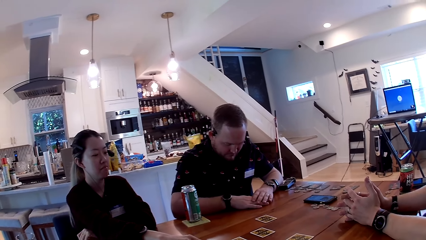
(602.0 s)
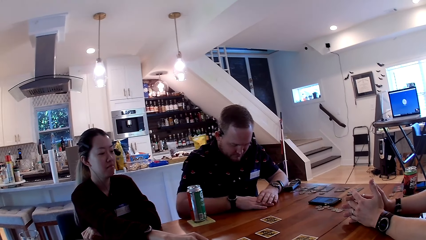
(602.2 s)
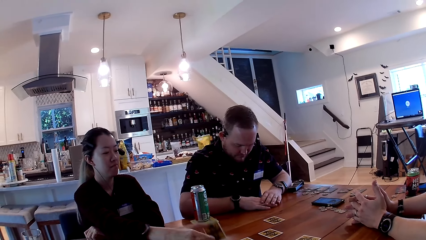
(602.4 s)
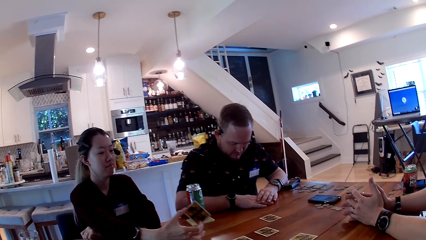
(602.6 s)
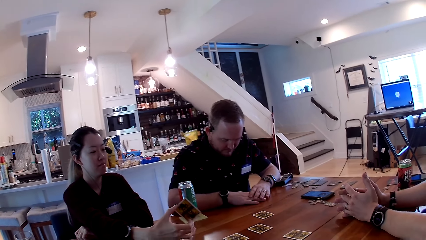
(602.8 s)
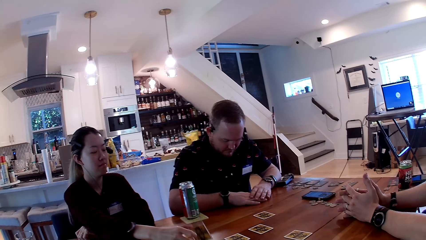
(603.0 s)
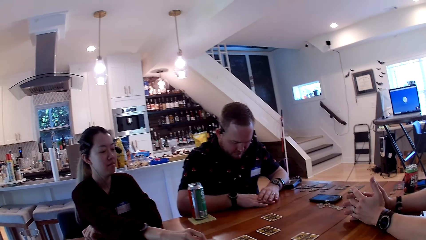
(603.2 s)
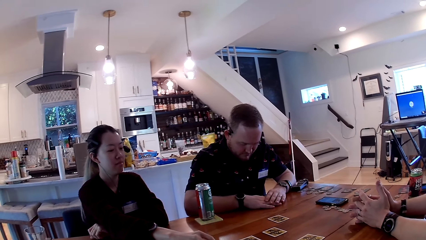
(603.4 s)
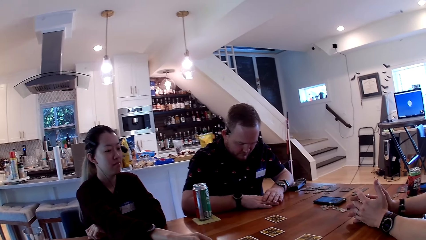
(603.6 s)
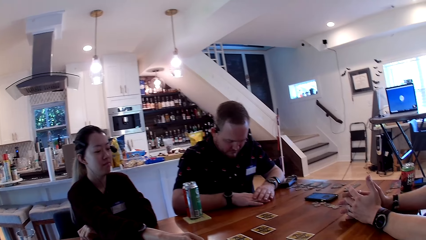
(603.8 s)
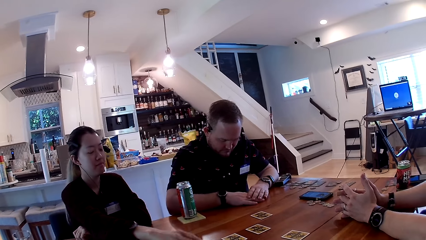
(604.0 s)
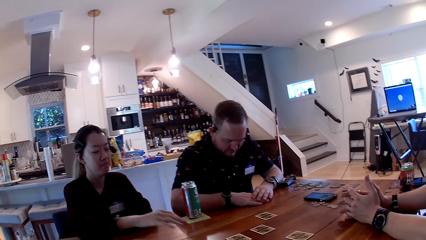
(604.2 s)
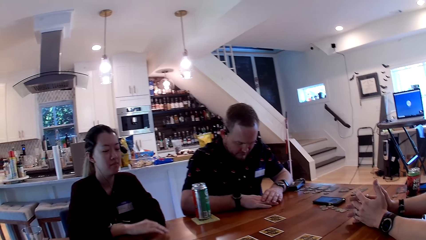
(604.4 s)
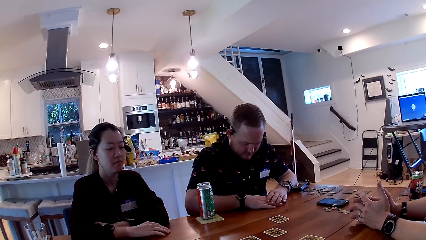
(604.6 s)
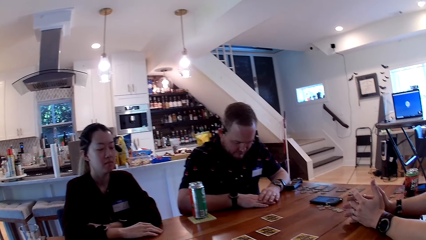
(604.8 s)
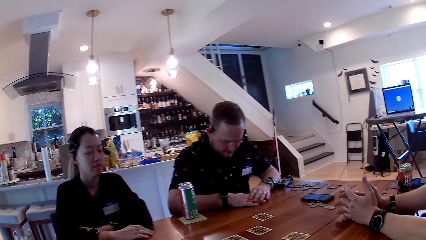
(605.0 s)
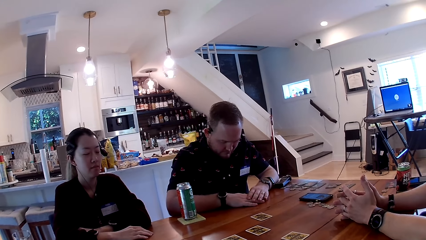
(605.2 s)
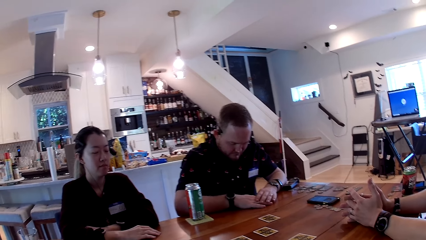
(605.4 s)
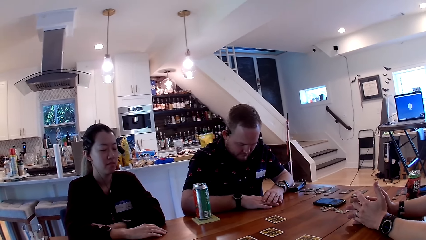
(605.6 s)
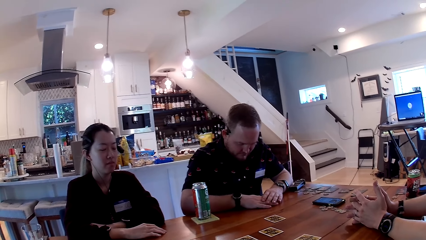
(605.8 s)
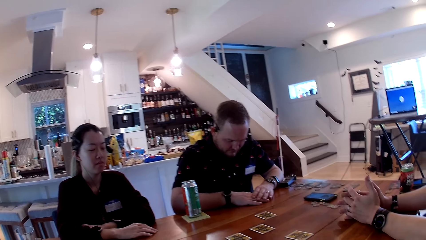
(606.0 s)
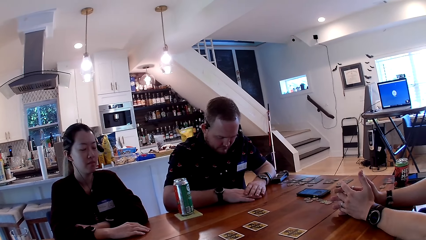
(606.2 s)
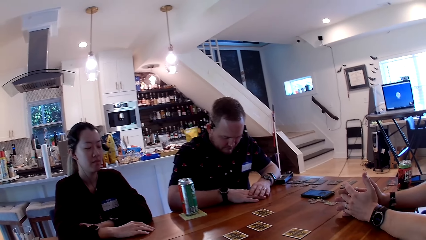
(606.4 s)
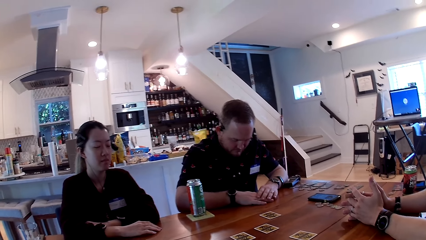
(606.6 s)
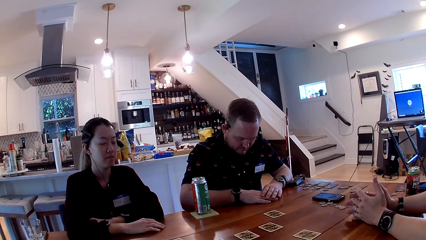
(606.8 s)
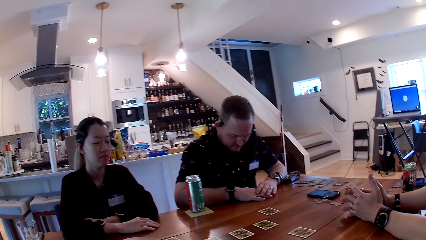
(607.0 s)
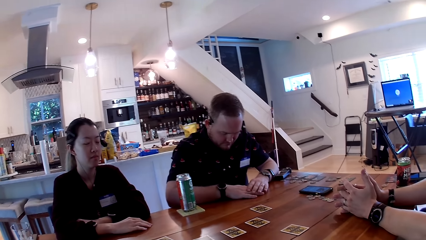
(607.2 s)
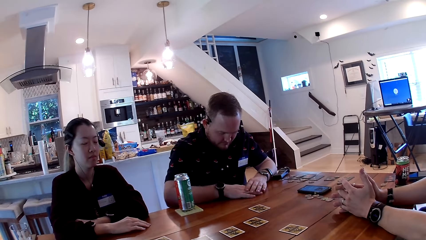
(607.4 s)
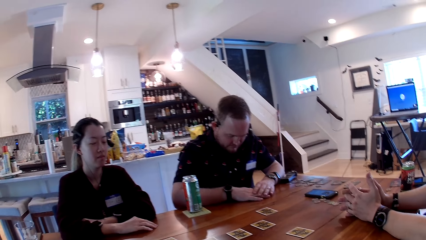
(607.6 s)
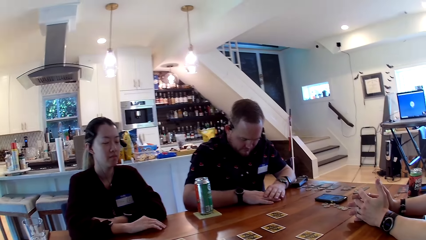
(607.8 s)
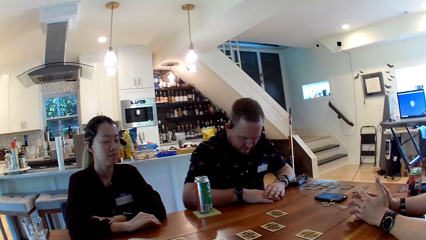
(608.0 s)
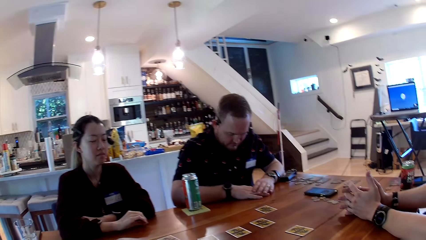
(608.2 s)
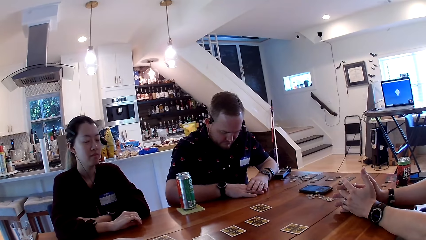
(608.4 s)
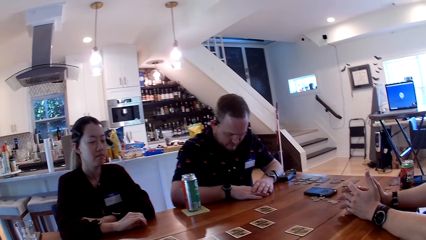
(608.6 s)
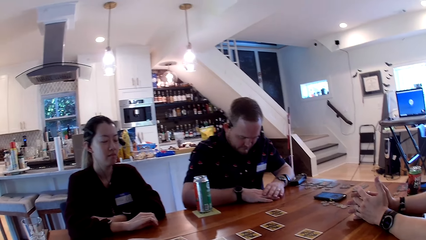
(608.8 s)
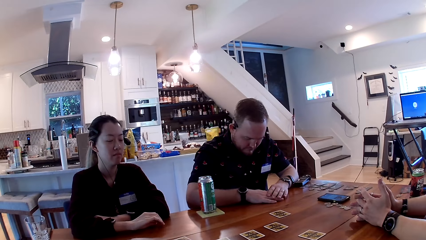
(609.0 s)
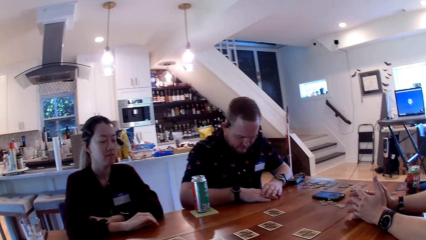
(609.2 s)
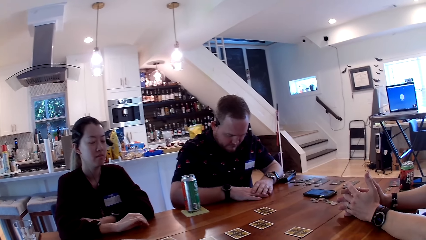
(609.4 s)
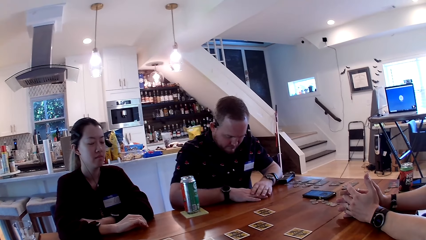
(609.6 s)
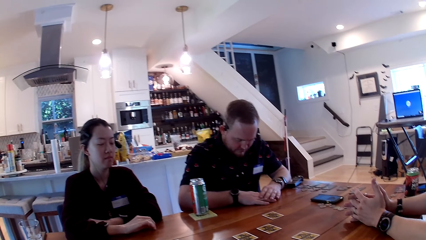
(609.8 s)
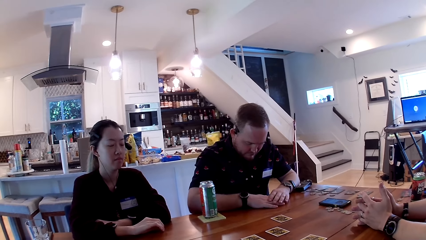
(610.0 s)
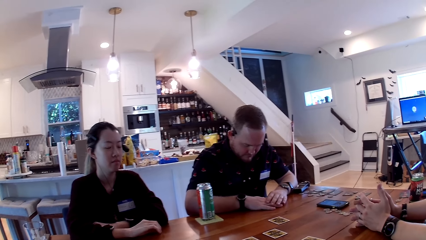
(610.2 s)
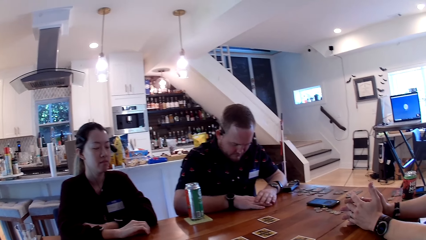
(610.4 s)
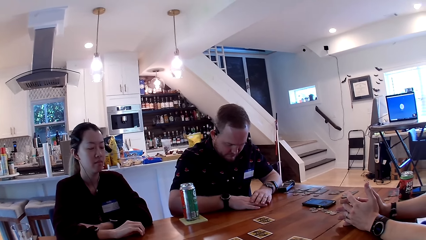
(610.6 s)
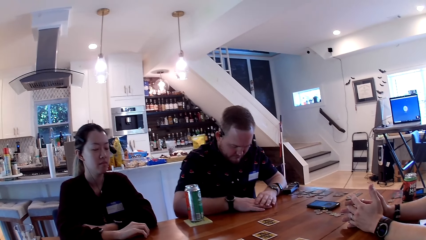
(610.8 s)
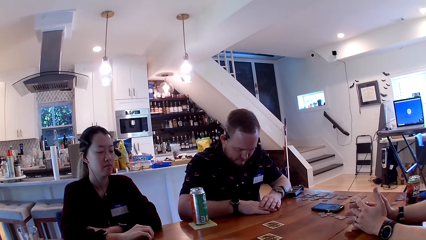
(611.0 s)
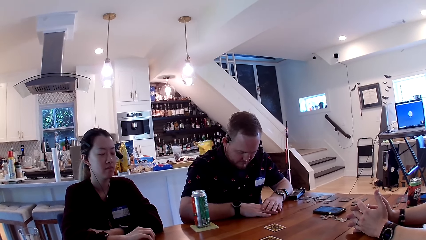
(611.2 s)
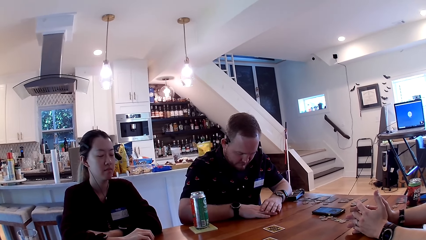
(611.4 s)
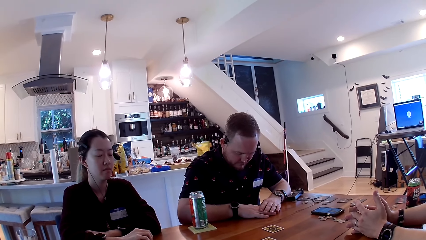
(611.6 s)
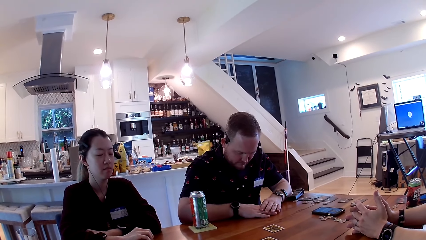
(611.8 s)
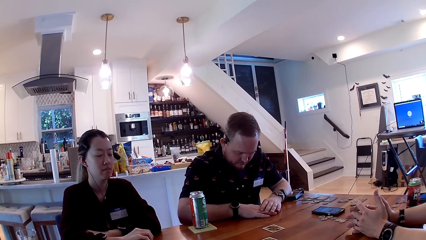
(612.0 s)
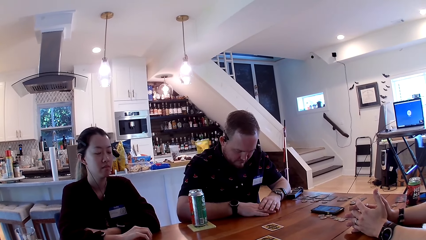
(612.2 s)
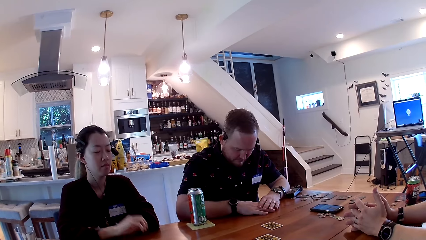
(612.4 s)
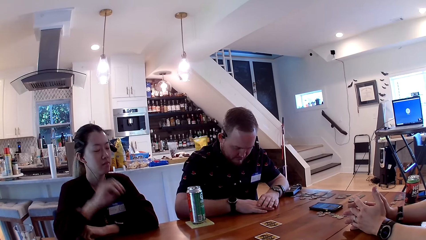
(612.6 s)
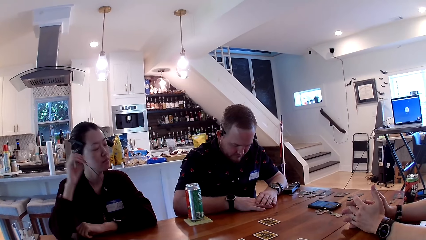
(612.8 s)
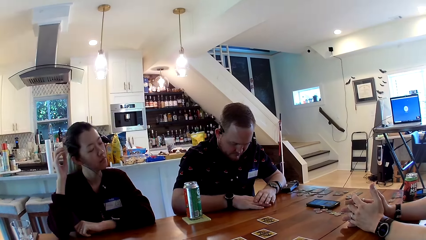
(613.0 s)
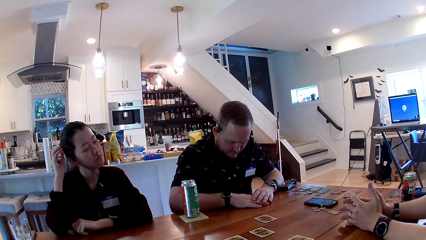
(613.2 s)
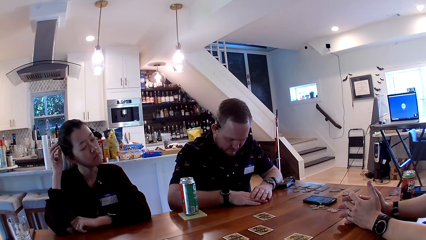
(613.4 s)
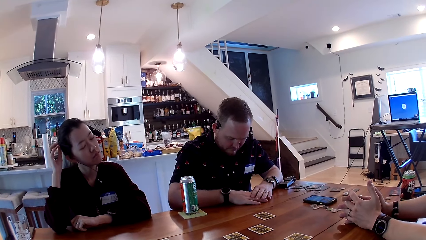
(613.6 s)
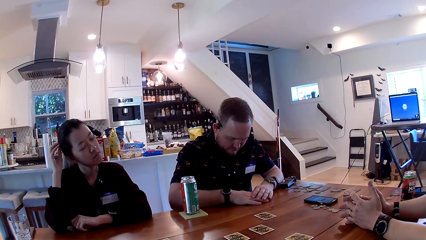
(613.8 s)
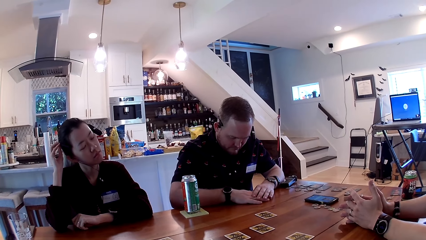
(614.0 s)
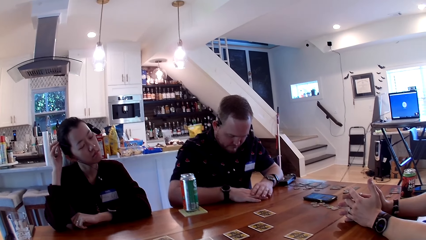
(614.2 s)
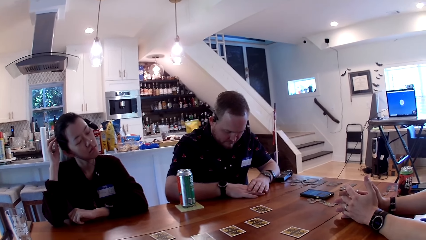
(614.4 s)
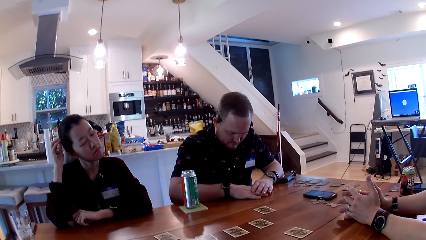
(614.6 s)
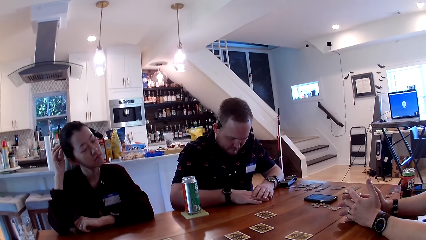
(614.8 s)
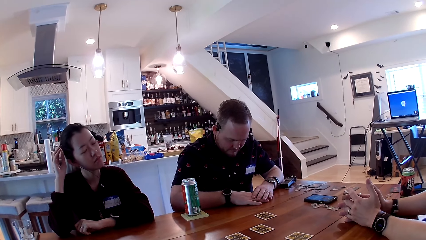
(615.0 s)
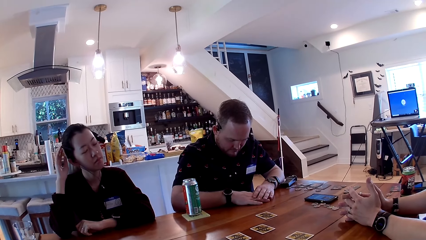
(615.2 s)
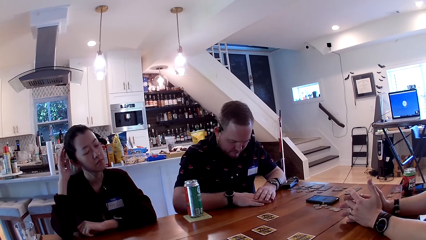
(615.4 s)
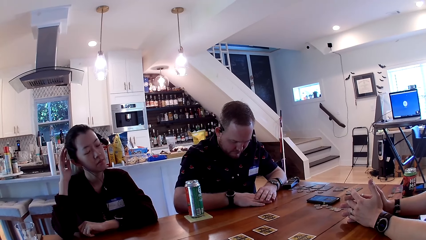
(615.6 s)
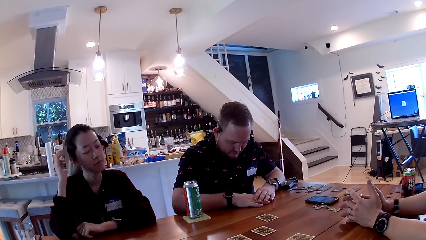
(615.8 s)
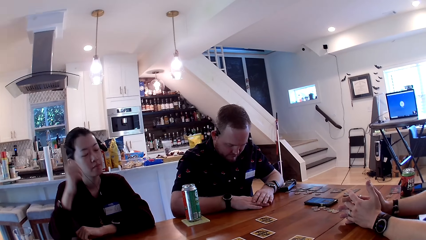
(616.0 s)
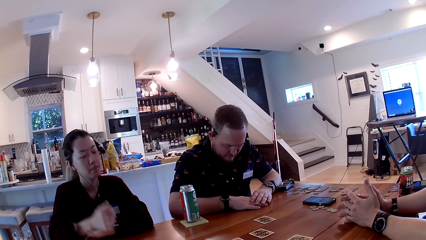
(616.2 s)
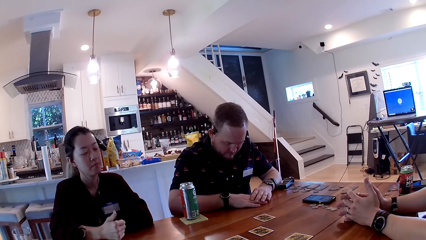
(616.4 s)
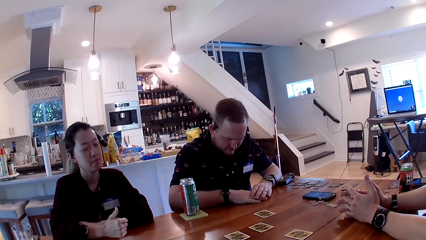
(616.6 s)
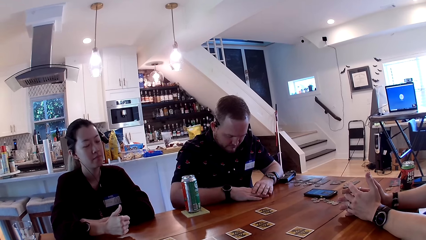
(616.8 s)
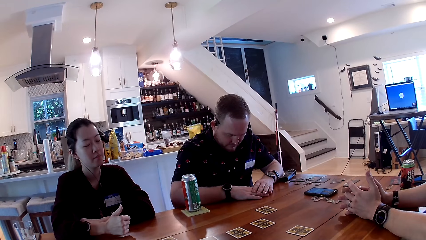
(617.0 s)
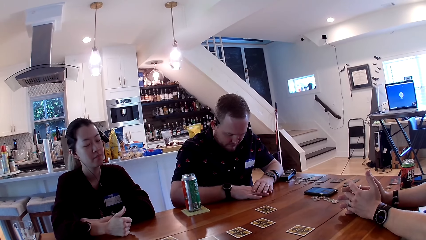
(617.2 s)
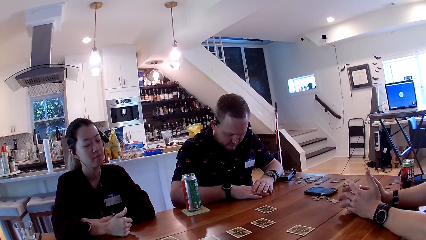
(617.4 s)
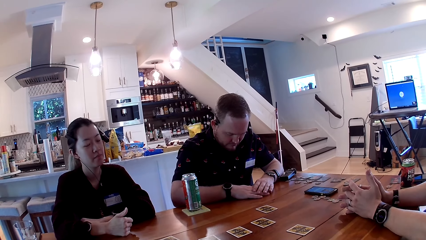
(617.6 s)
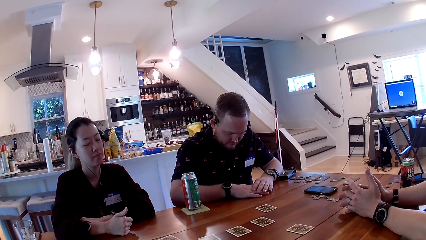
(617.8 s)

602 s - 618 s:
The woman picks a card from the table with her right hand. The woman places the card on the table with her right hand. The woman places her right hand on the table. The woman adjusts her headphone with her right hand. The woman places her right hand on the table.
